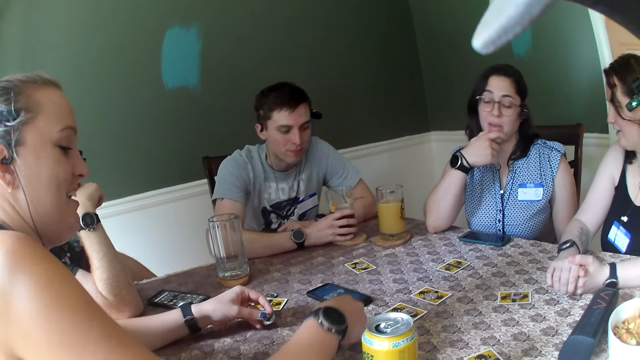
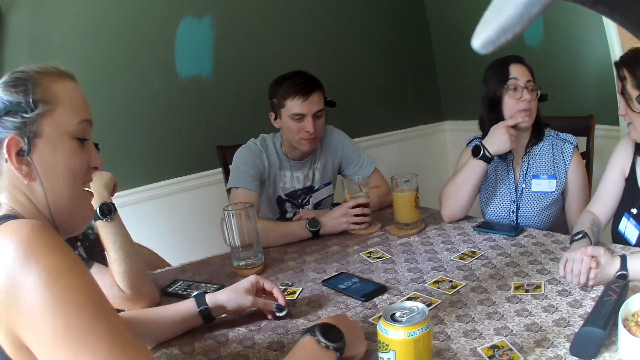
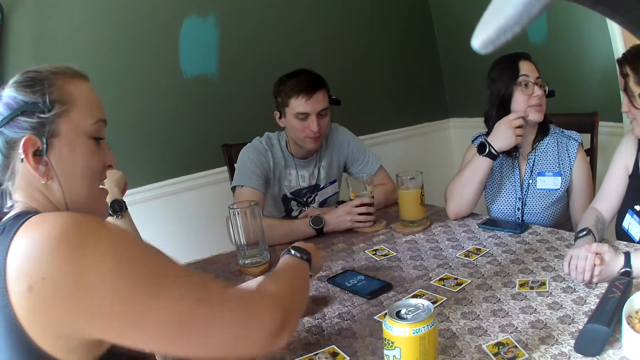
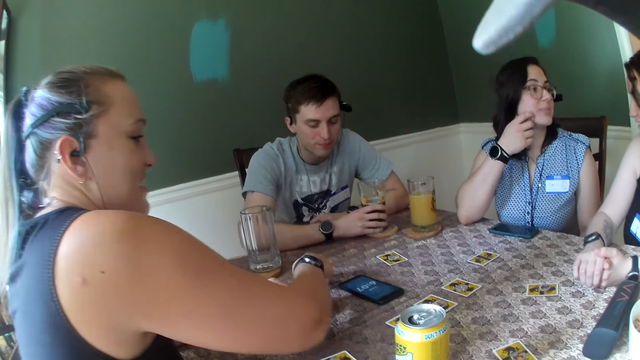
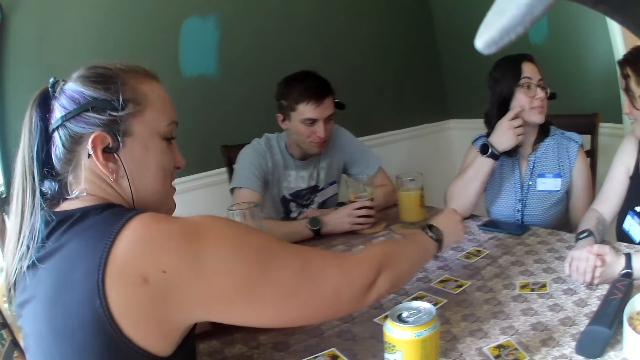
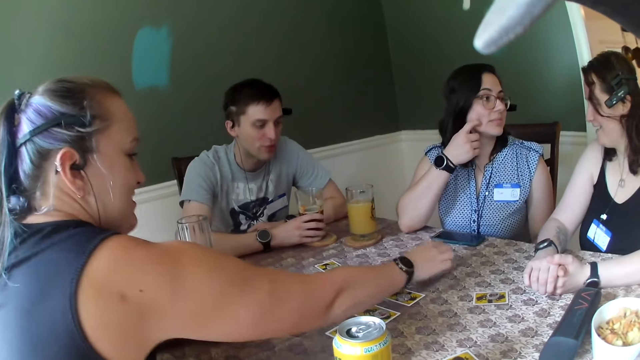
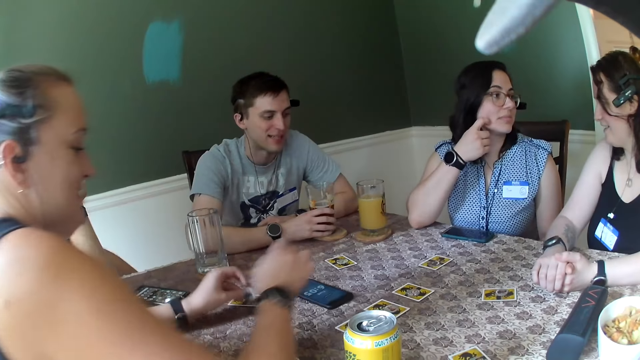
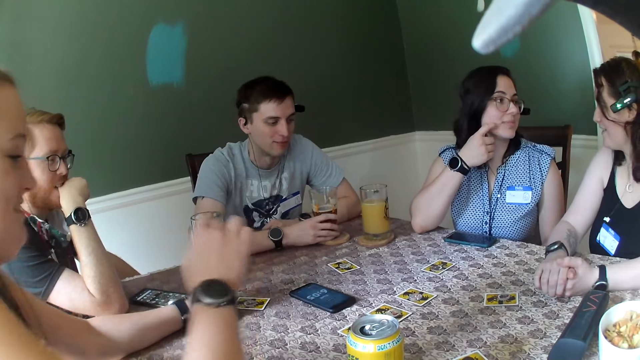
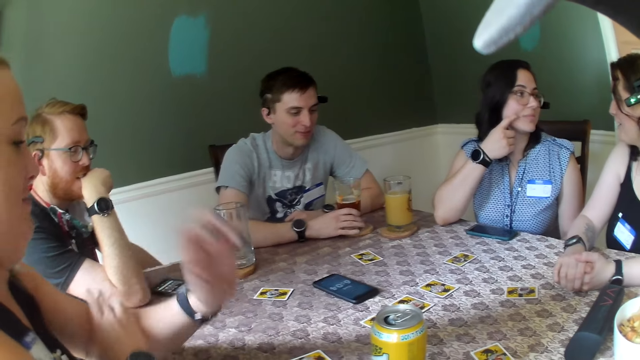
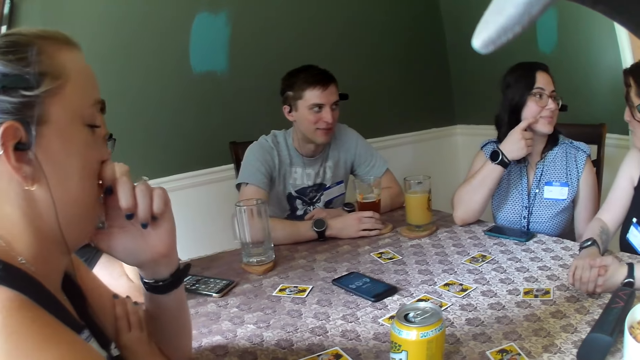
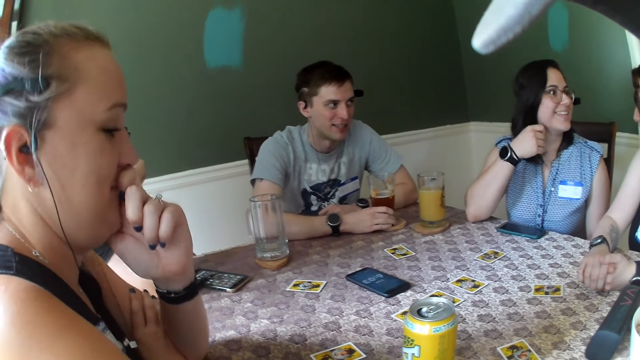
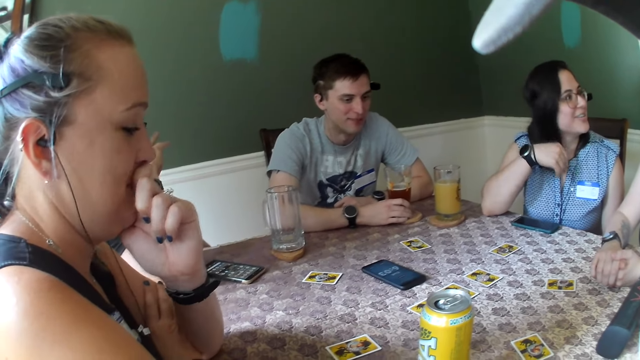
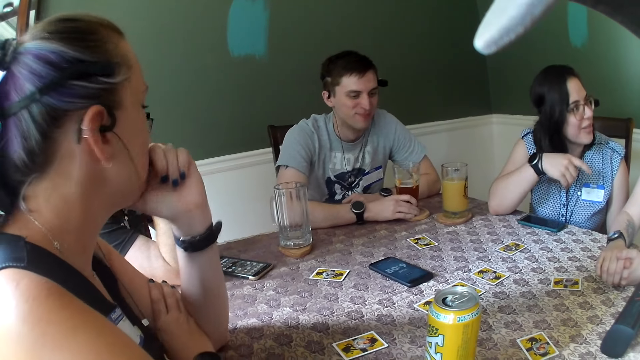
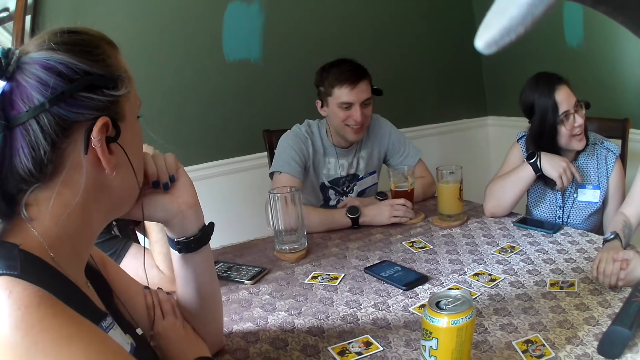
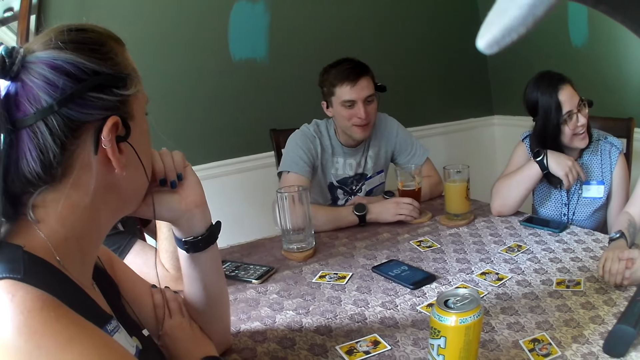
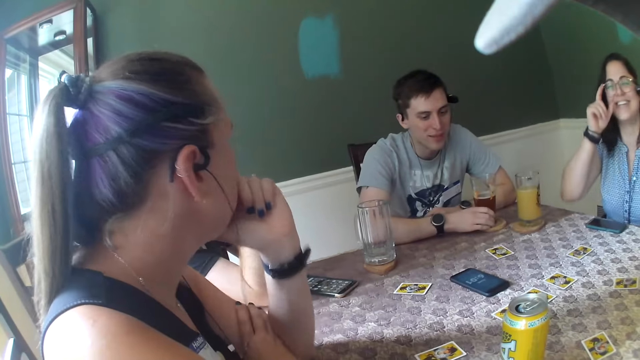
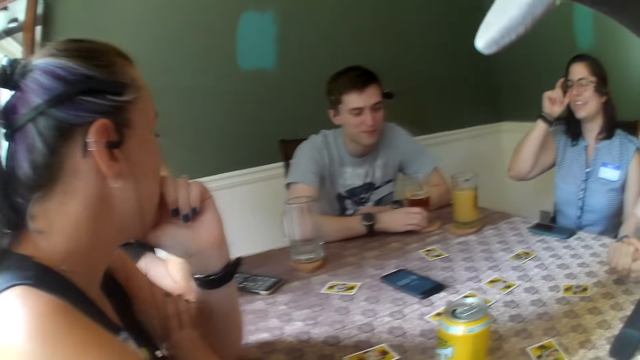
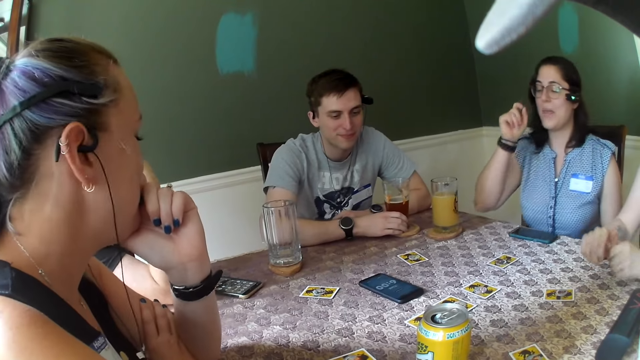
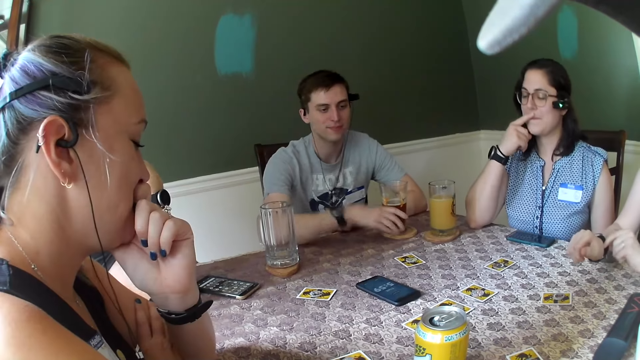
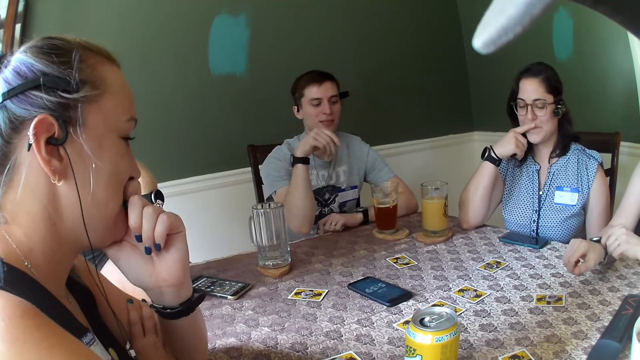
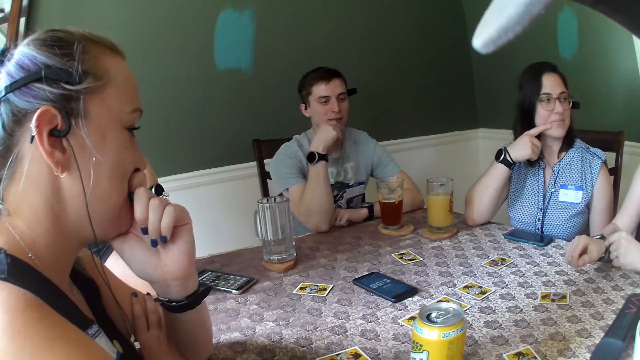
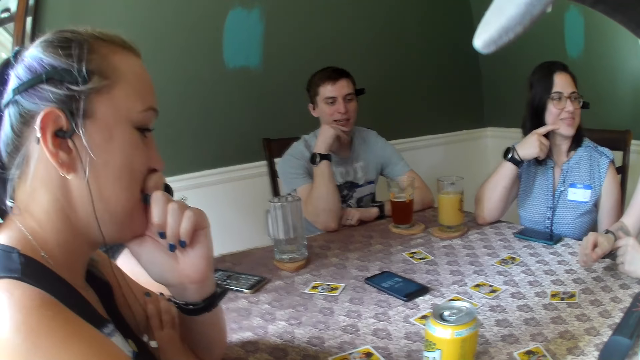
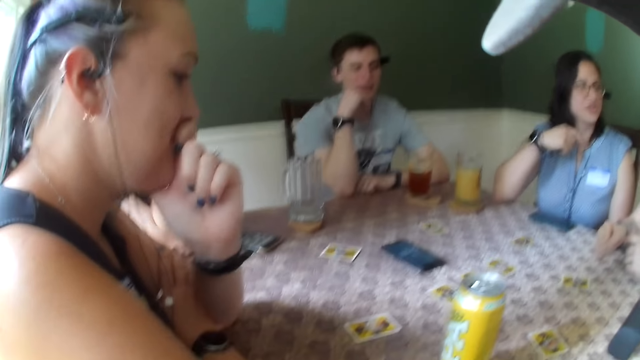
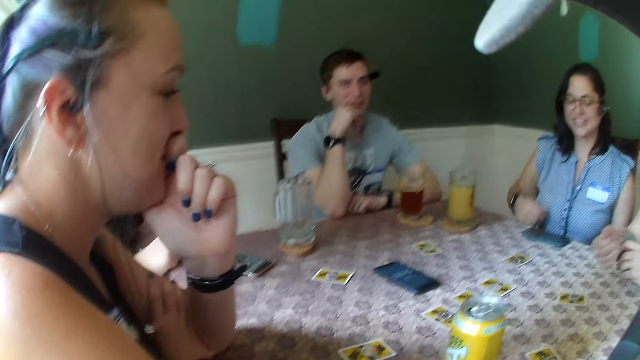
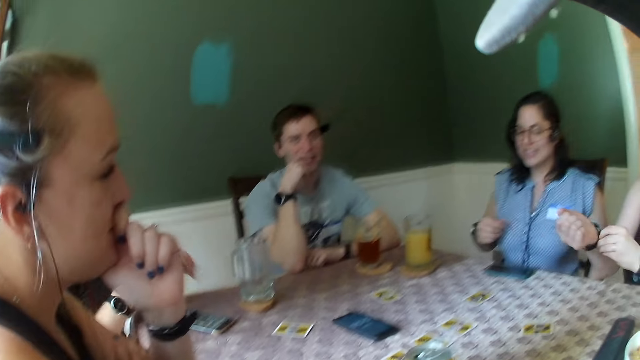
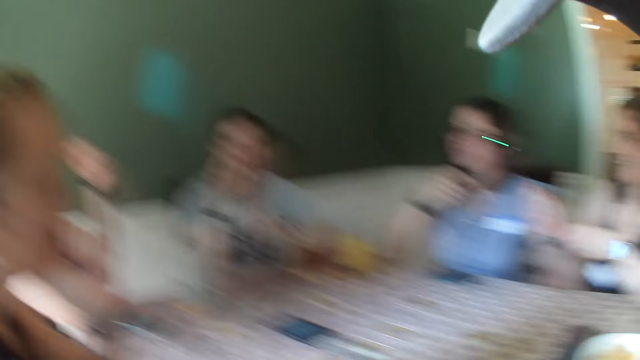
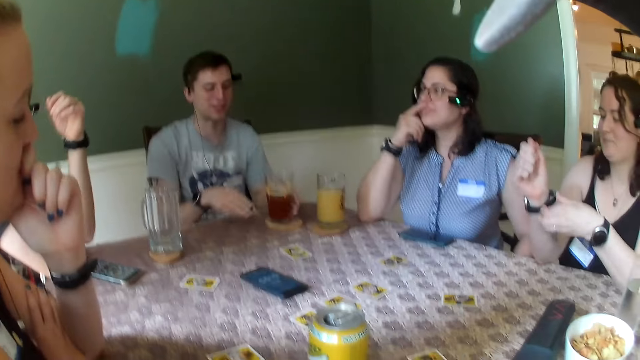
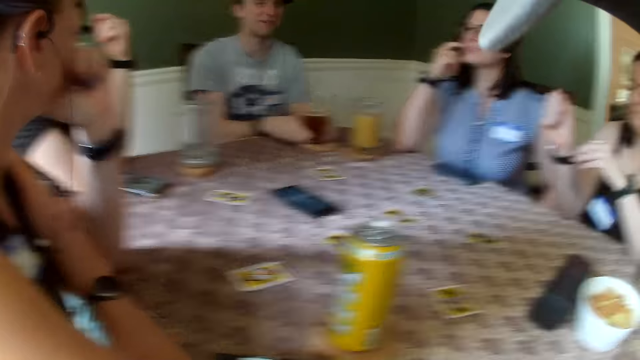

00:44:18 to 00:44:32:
A man speaks to the camera wearer and the group of people.

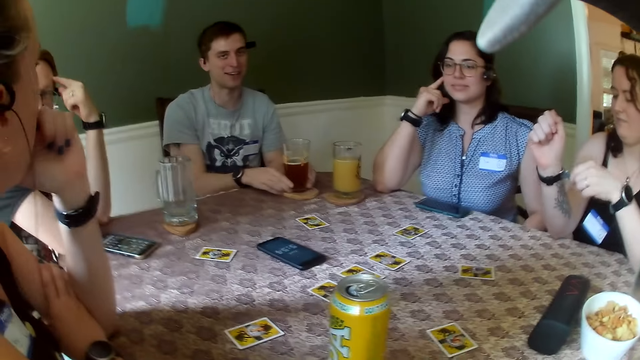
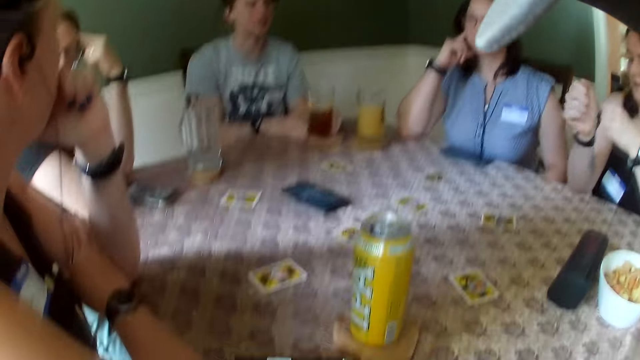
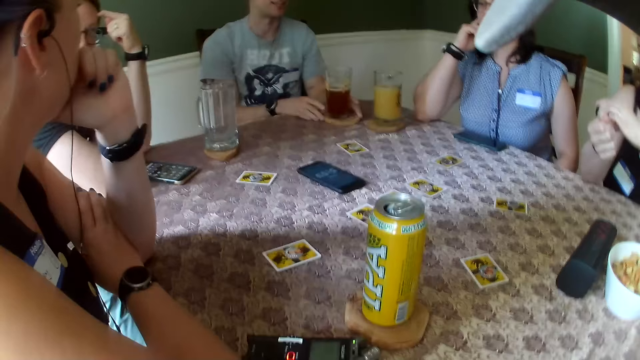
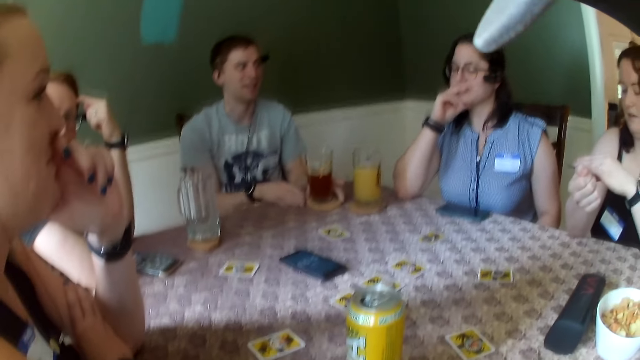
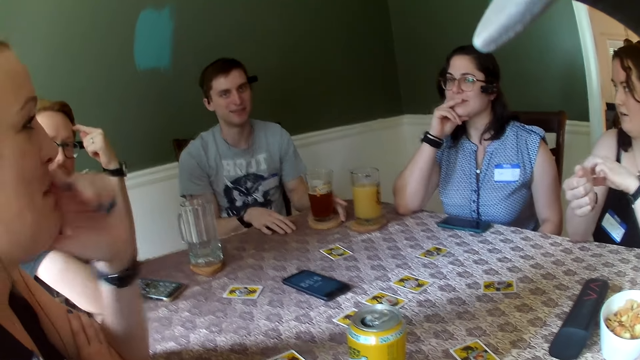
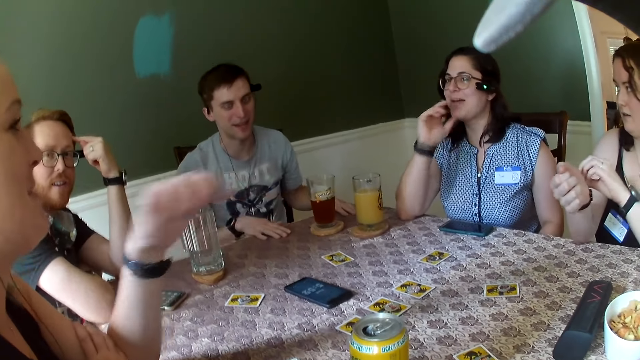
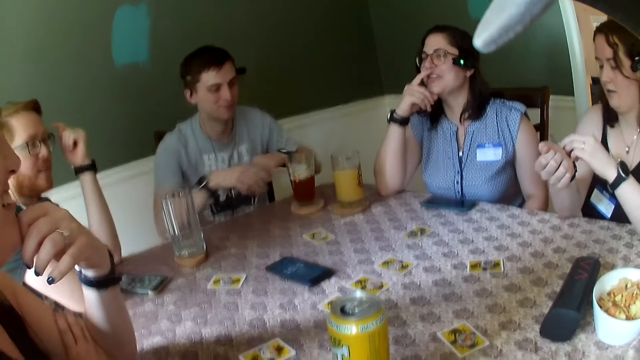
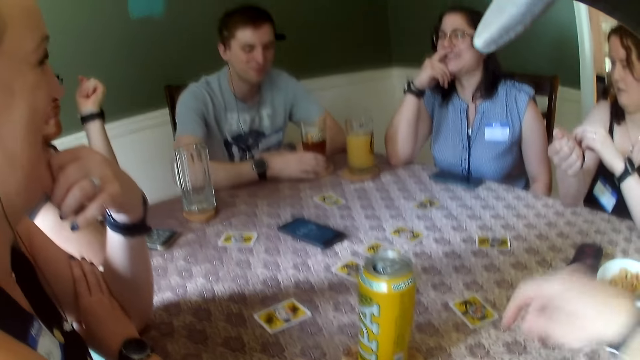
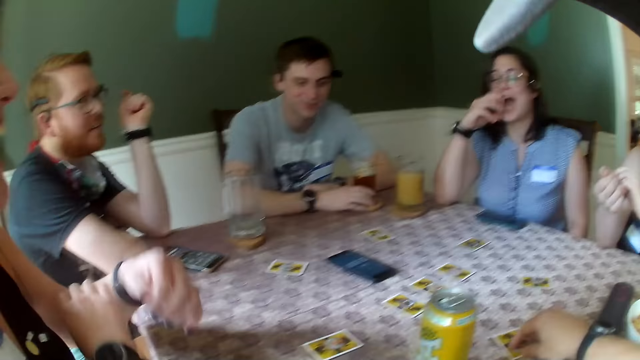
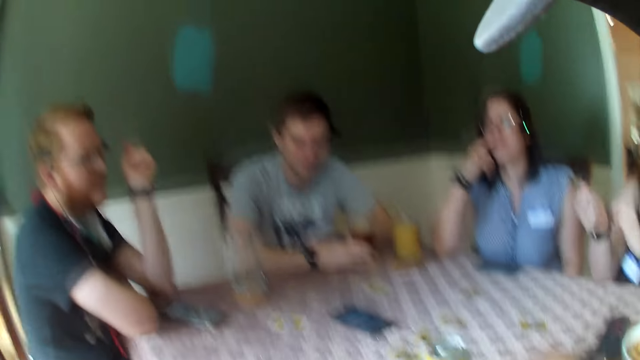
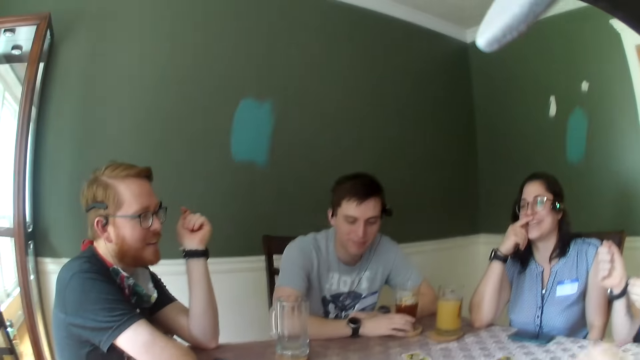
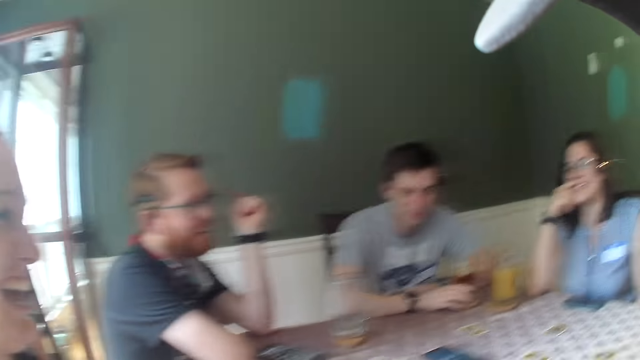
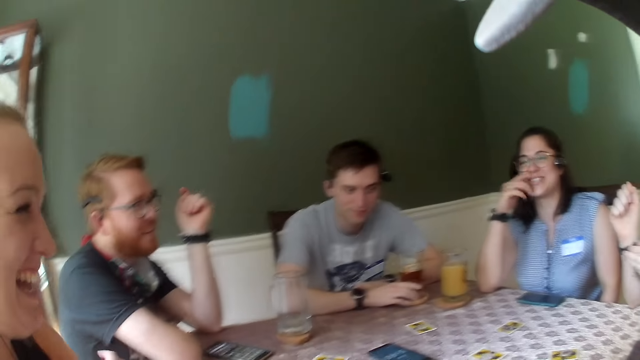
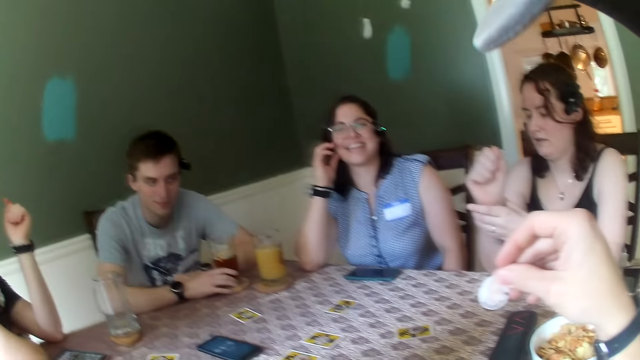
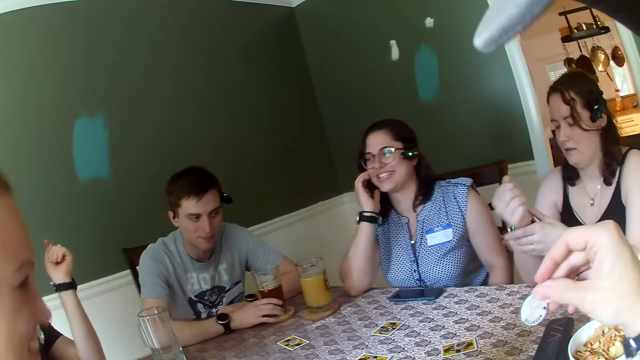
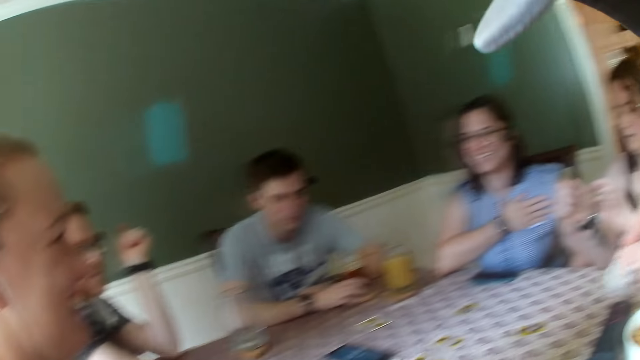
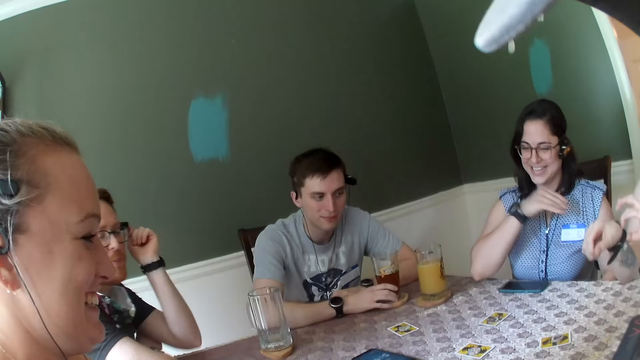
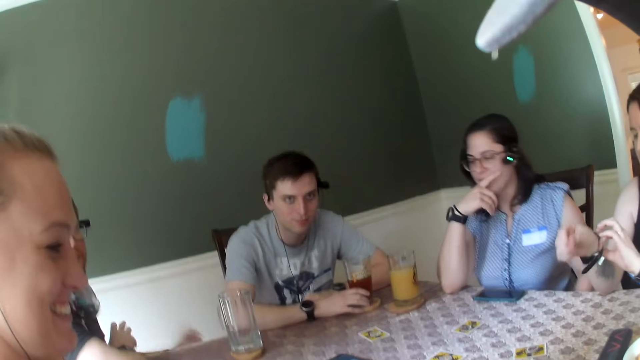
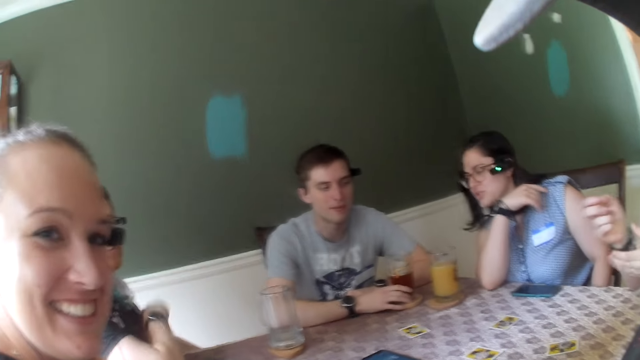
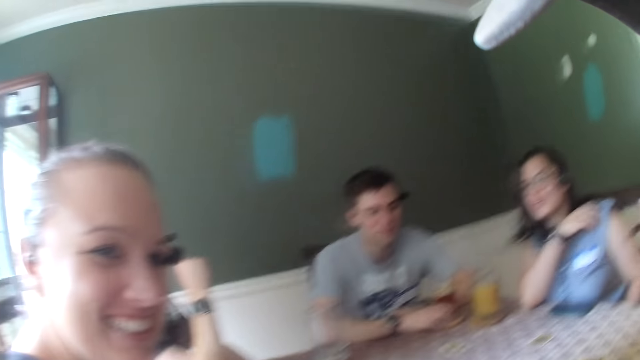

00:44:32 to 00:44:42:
A woman speaks to the group of people. Another woman speaks to the group of people. The camera wearer holds a piece of card. They hold a piece of coin. They speak to the group of people.
